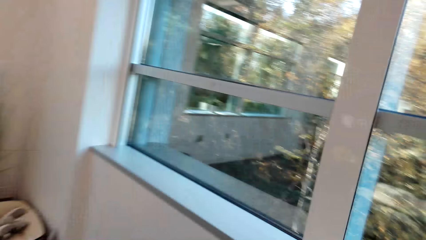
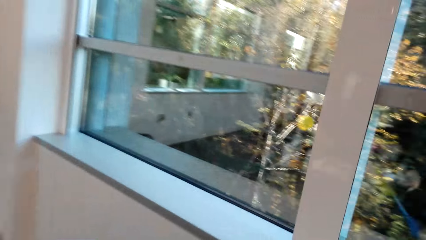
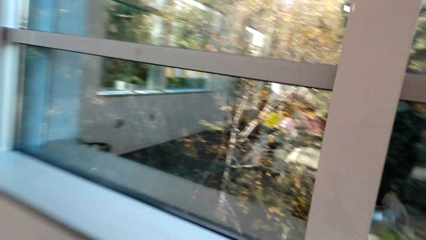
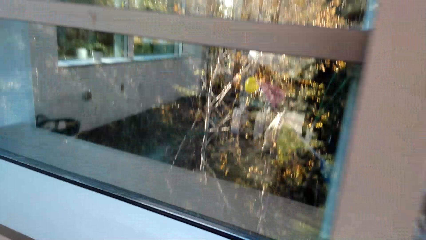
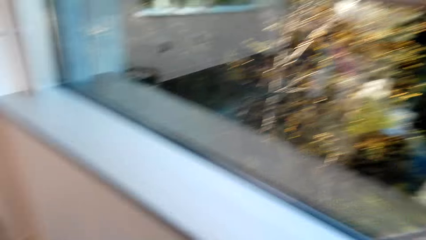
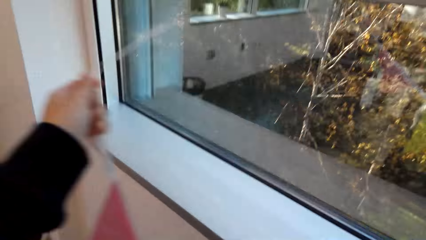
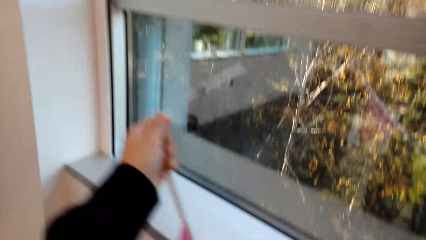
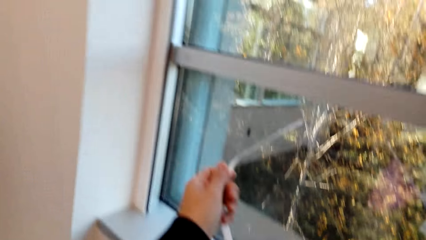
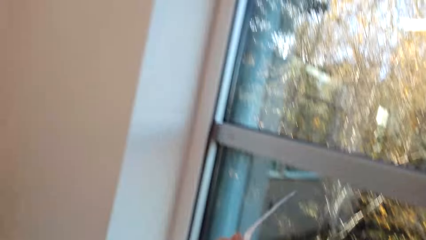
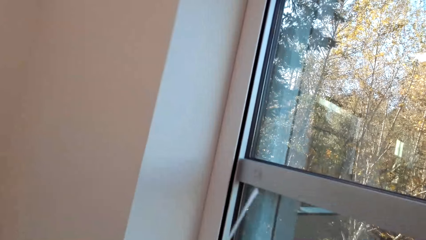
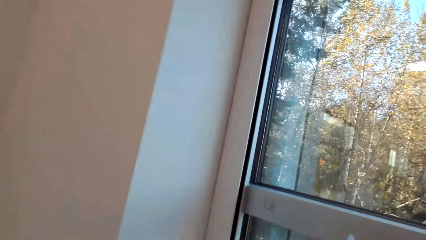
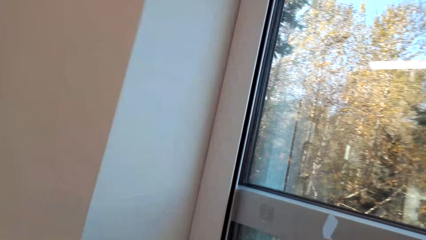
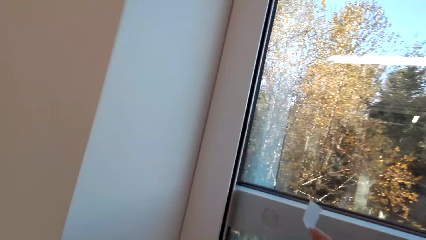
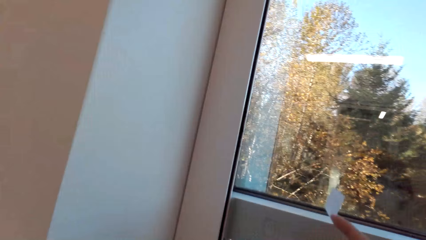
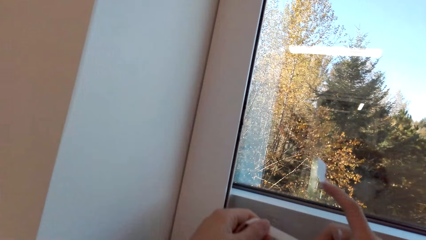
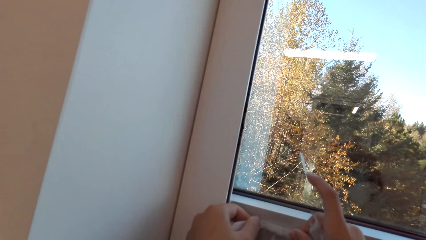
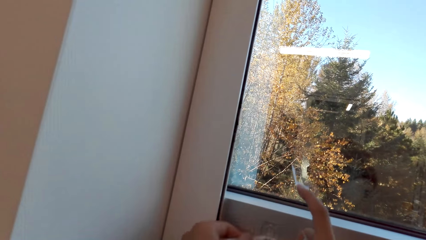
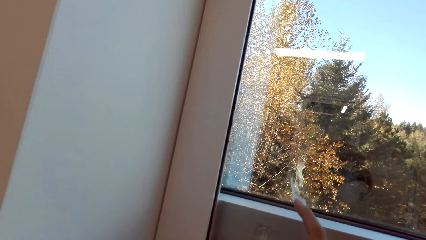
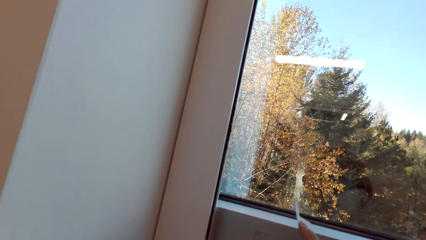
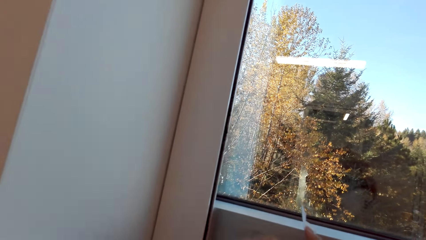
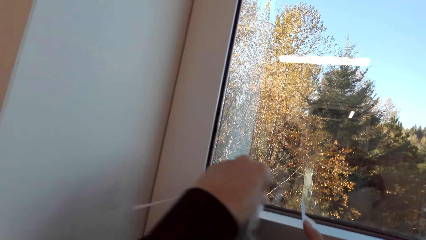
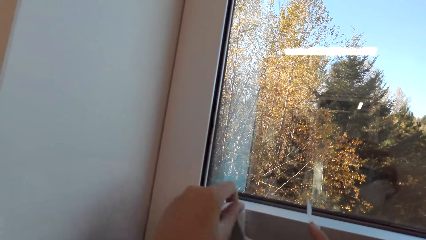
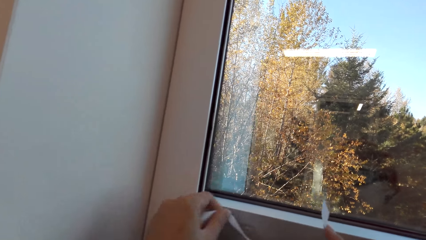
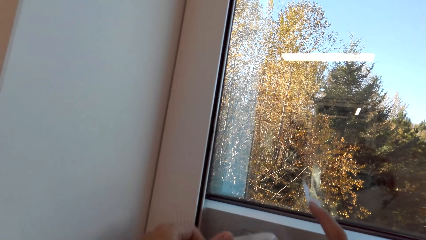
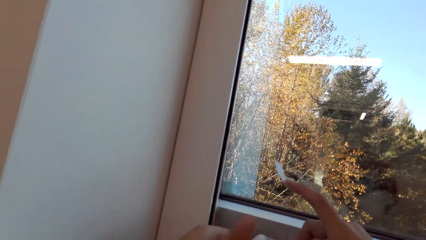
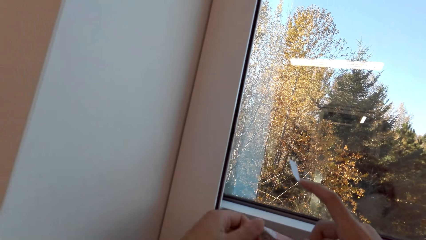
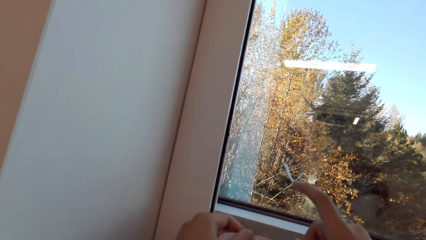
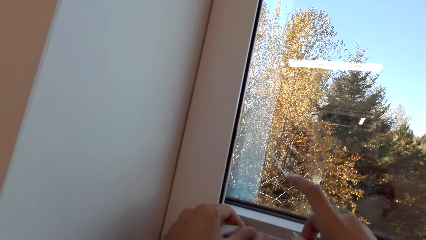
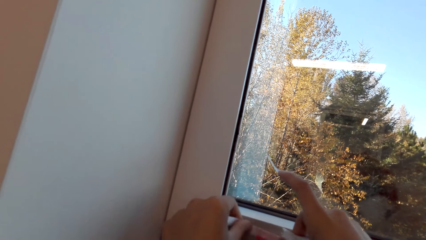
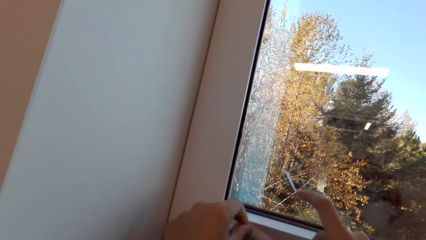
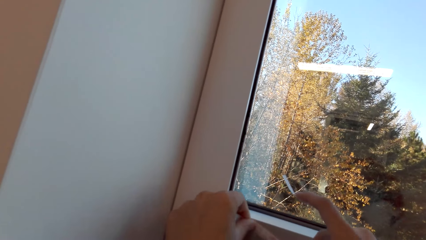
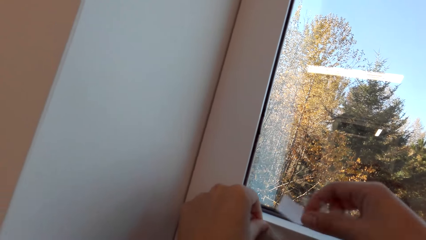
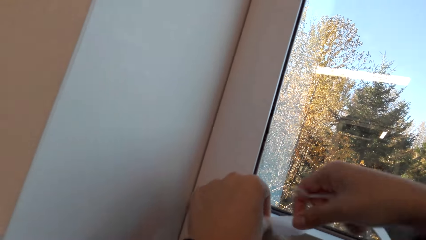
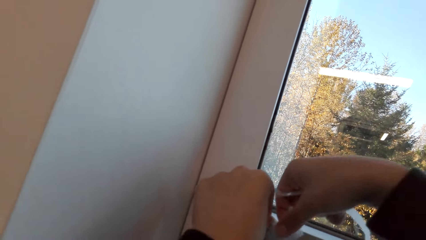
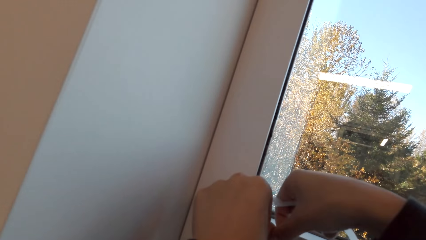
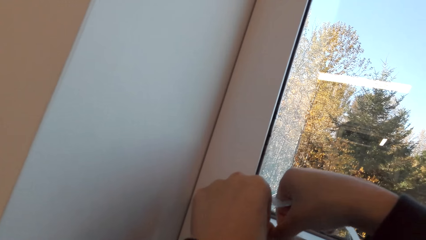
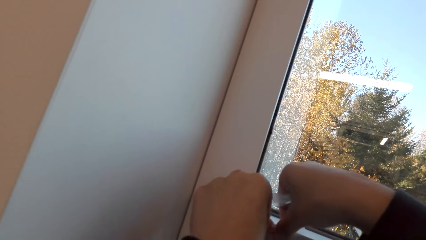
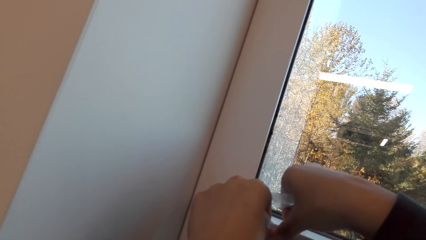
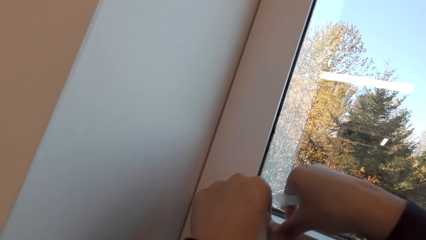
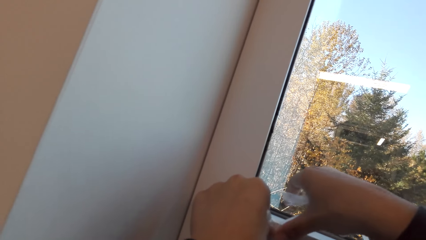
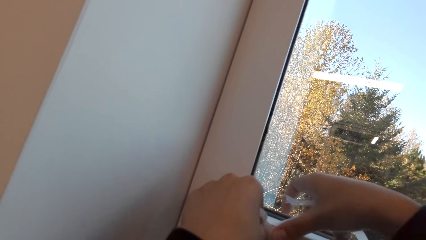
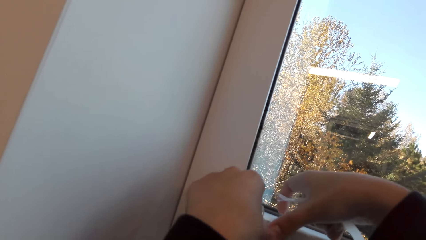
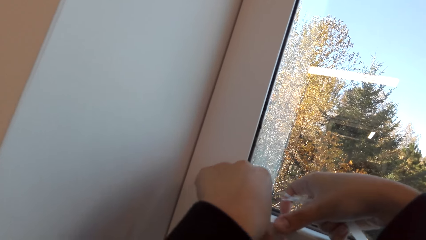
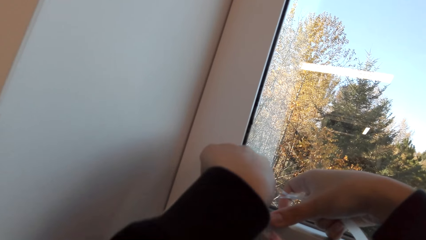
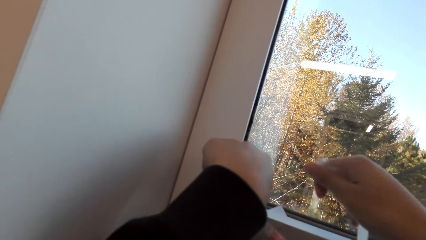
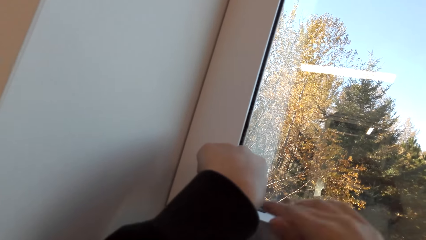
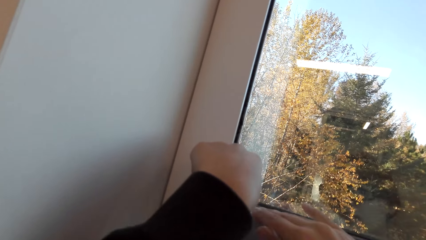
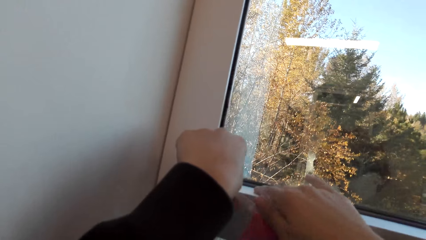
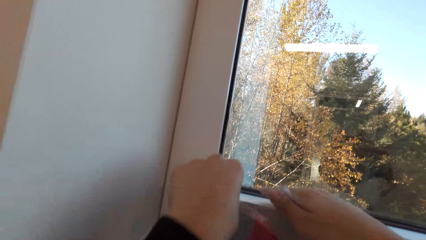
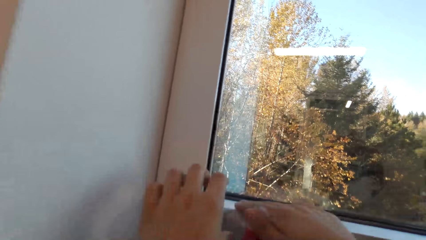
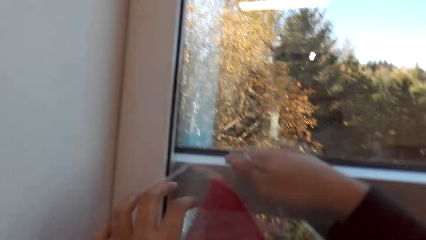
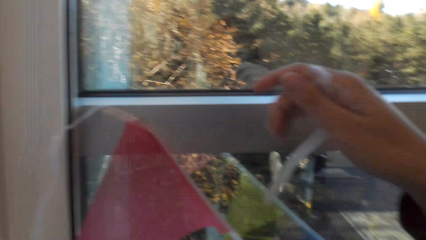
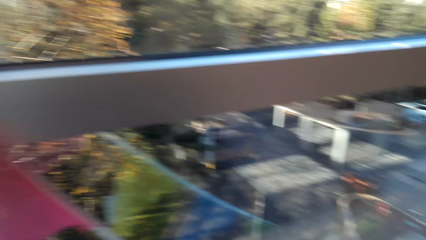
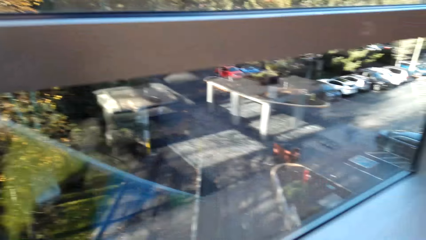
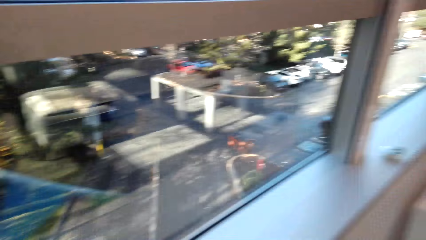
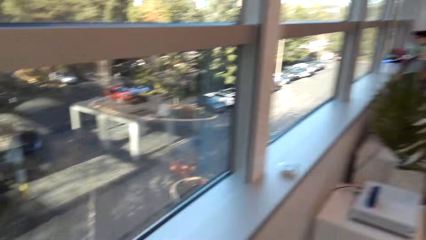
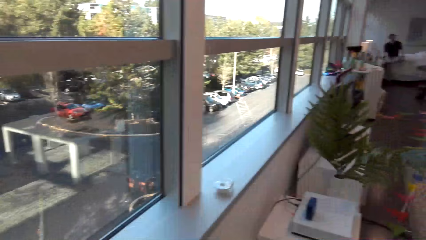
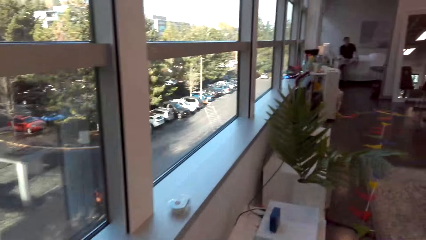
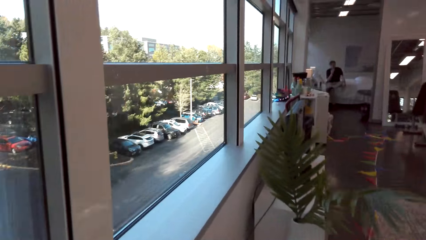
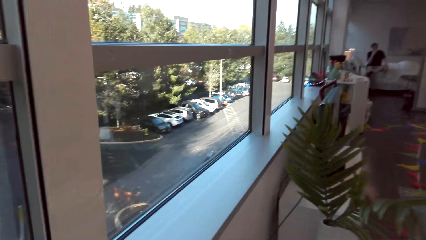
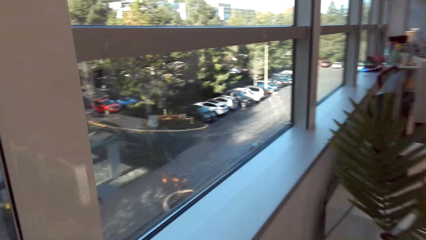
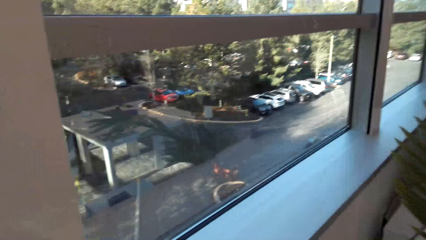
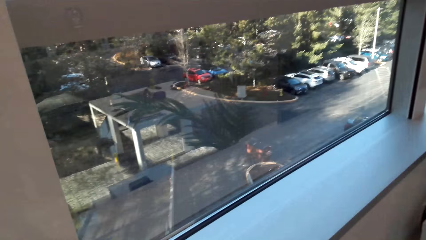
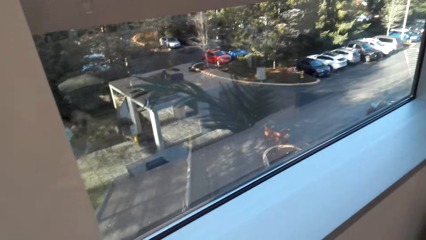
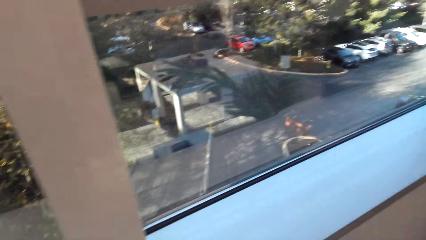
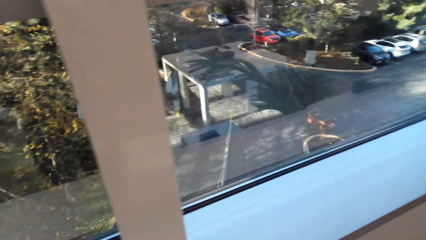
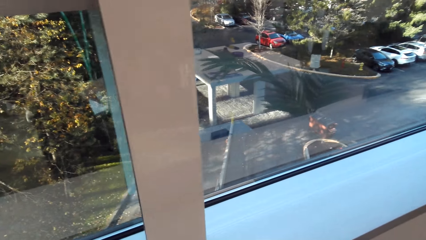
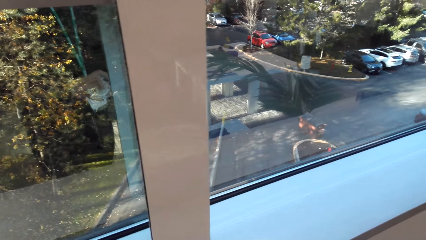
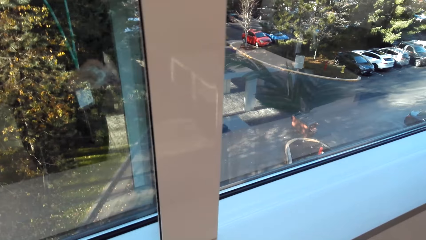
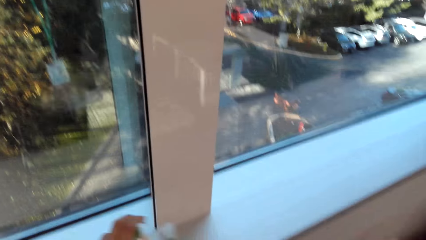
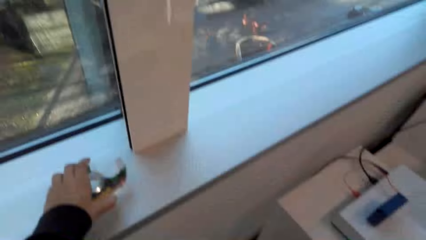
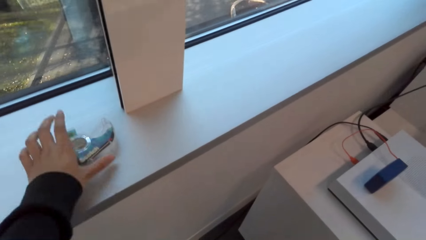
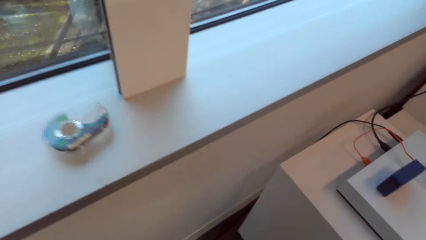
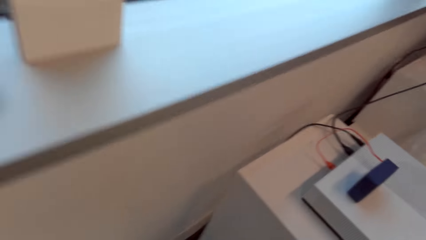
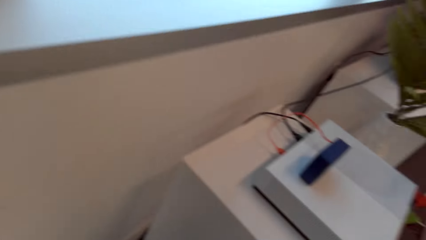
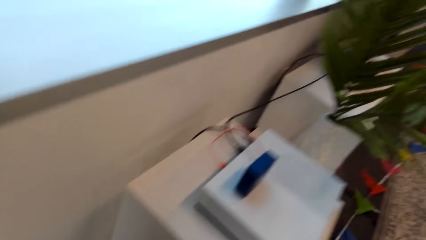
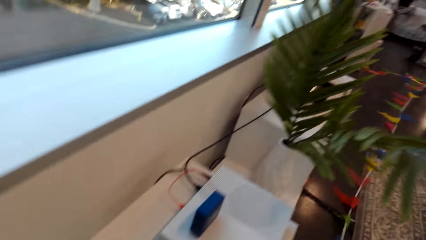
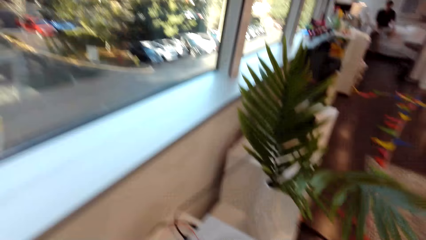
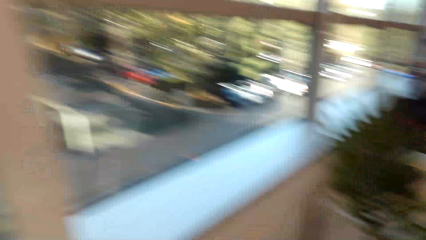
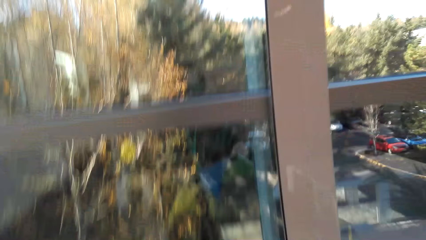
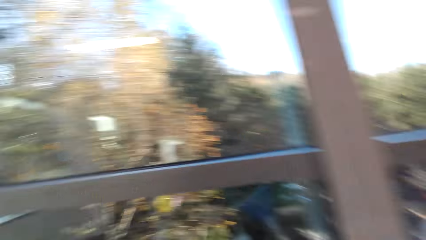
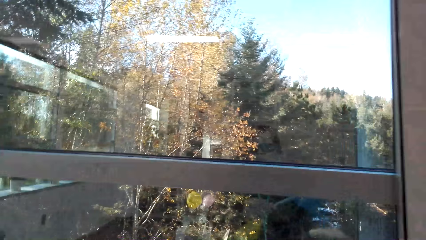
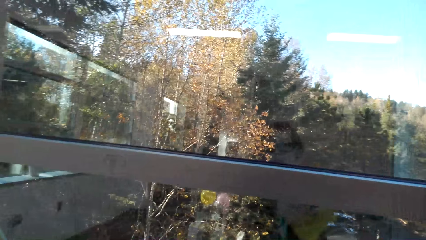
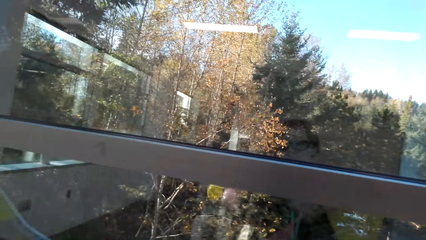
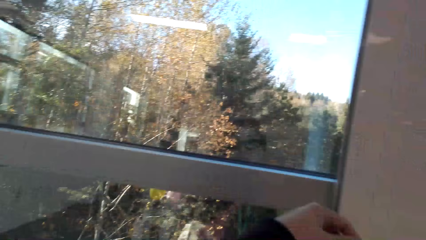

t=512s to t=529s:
The camera wearer places the party banners on a clip on the window. They stick the party banners on the window with the mounting tape. They walk in the room. A person sits on the bed. The camera wearer places the mounting tape dispenser on the window stool. They pick the party banner. They move in the room.
